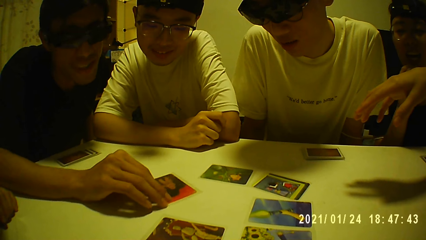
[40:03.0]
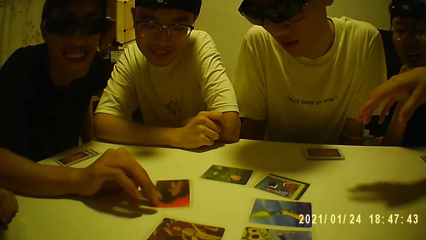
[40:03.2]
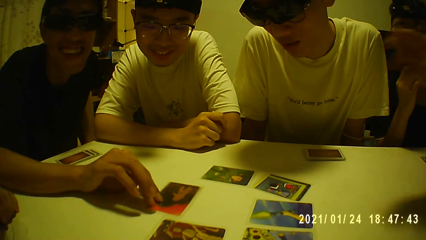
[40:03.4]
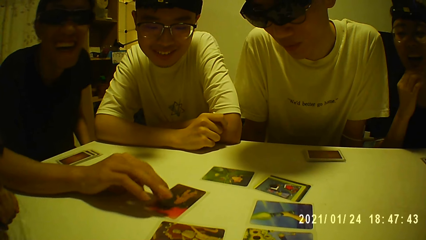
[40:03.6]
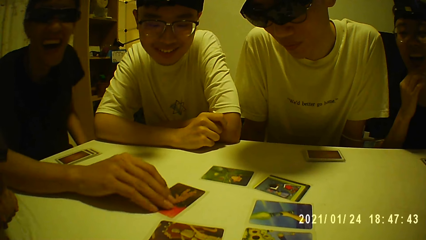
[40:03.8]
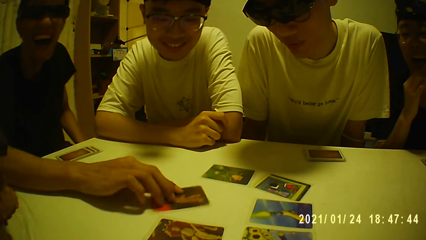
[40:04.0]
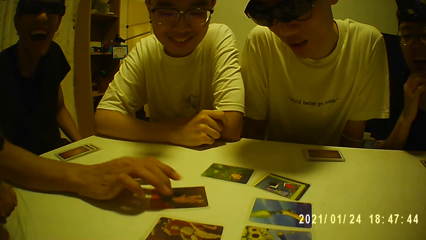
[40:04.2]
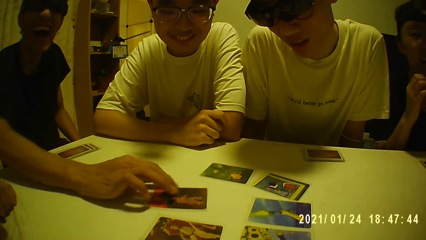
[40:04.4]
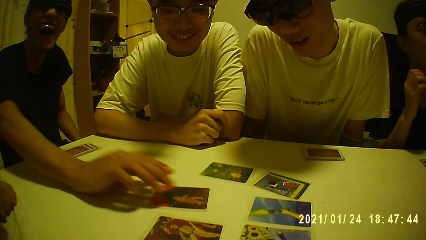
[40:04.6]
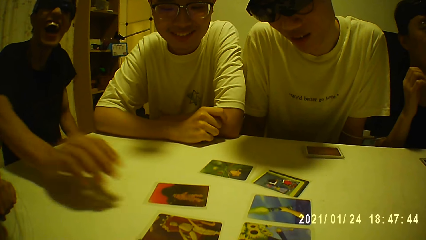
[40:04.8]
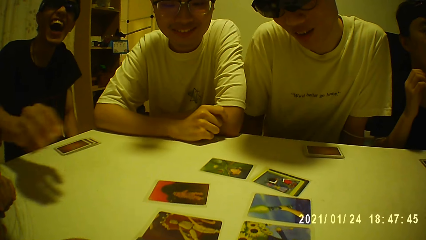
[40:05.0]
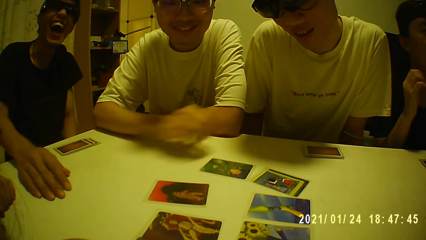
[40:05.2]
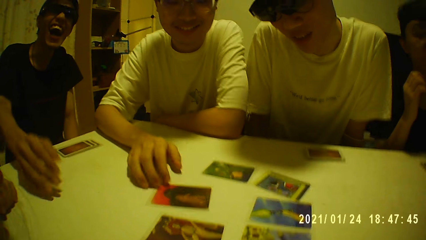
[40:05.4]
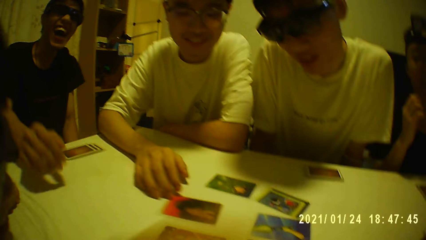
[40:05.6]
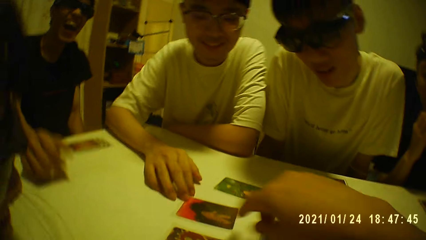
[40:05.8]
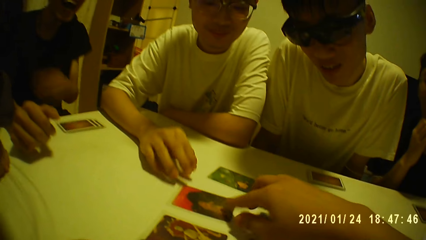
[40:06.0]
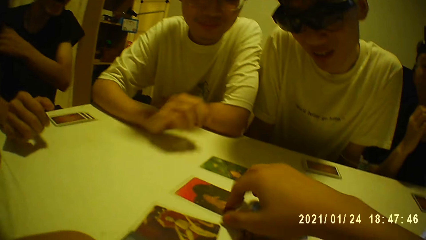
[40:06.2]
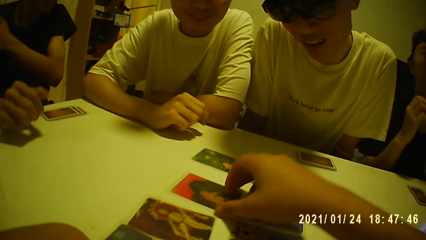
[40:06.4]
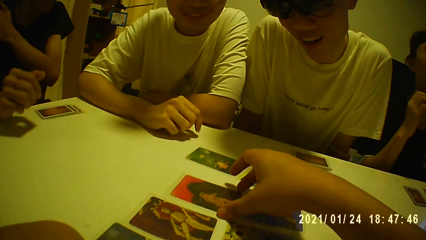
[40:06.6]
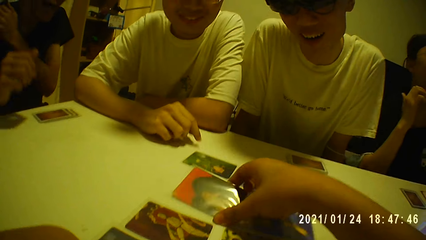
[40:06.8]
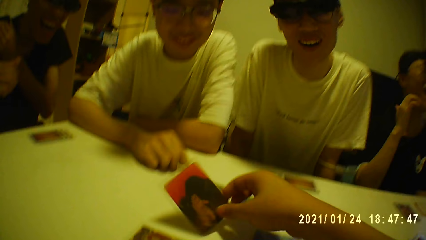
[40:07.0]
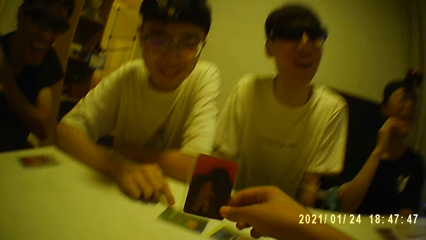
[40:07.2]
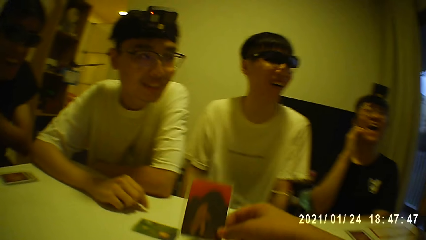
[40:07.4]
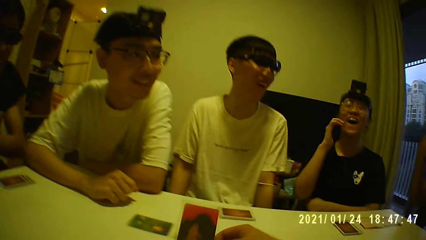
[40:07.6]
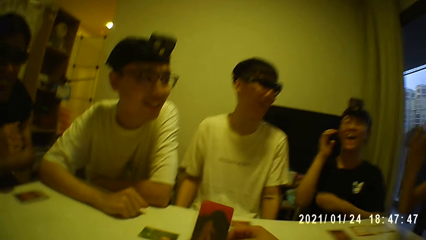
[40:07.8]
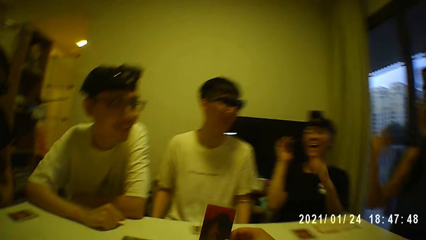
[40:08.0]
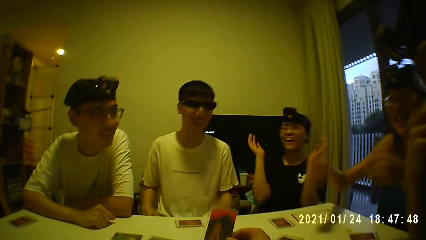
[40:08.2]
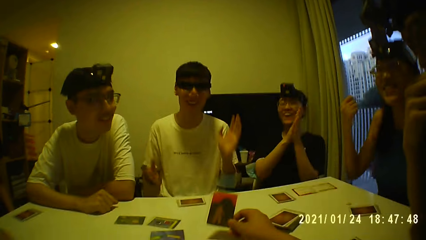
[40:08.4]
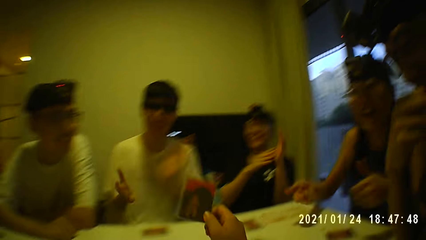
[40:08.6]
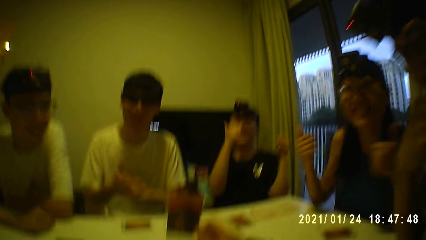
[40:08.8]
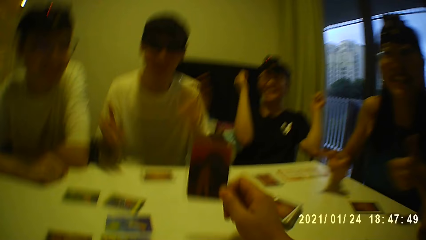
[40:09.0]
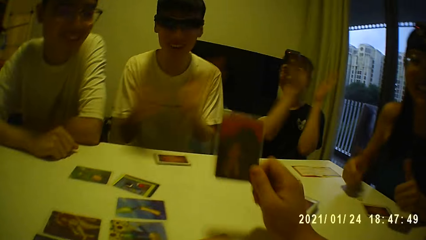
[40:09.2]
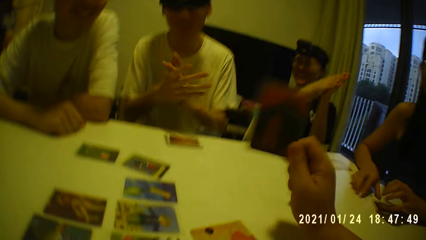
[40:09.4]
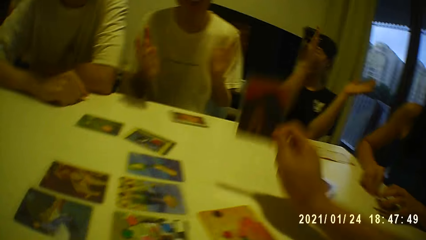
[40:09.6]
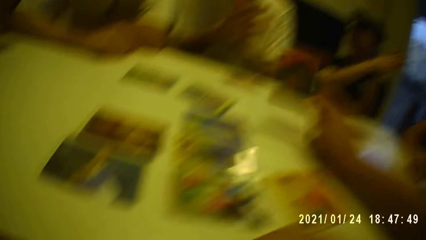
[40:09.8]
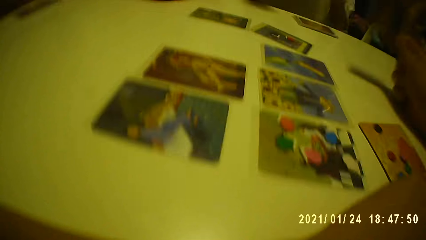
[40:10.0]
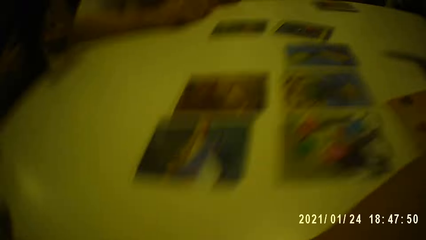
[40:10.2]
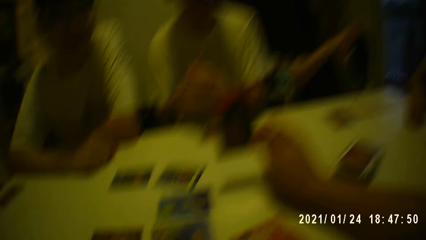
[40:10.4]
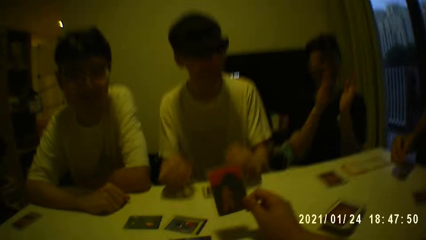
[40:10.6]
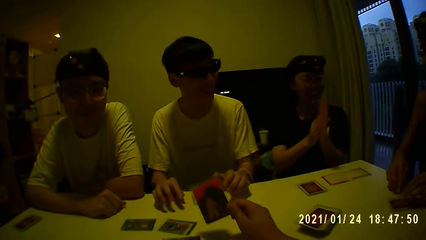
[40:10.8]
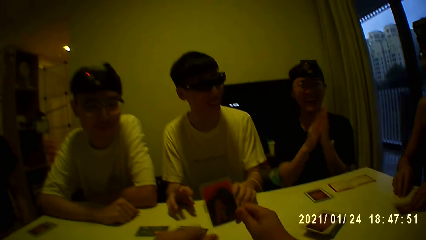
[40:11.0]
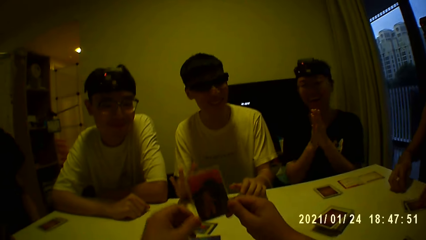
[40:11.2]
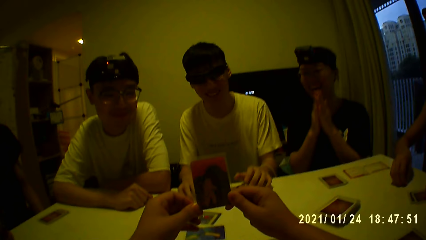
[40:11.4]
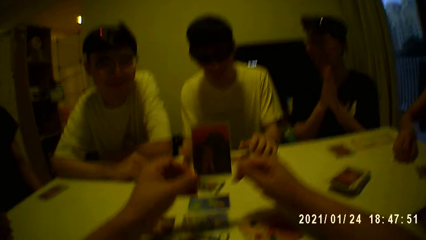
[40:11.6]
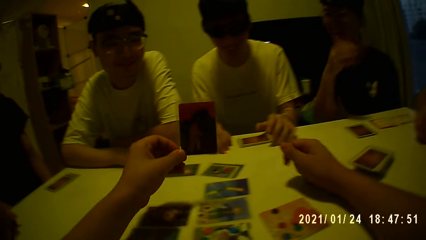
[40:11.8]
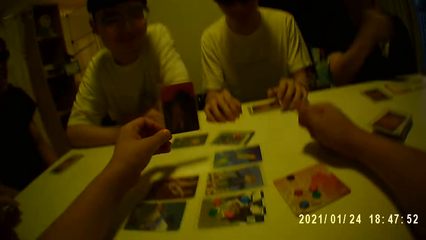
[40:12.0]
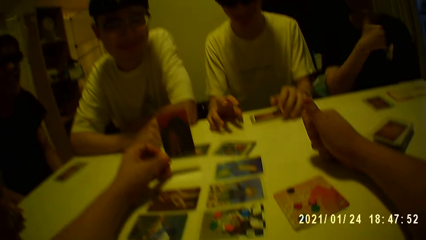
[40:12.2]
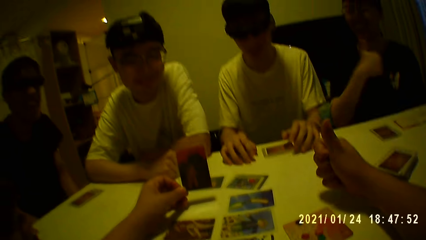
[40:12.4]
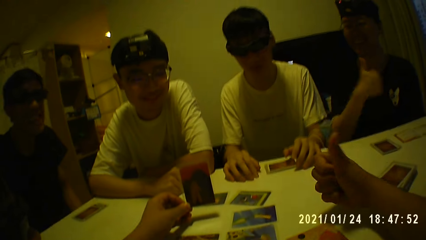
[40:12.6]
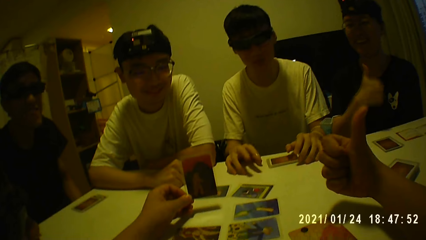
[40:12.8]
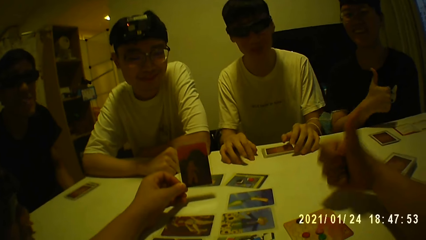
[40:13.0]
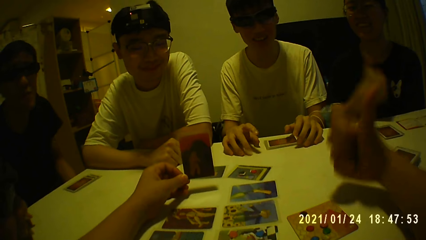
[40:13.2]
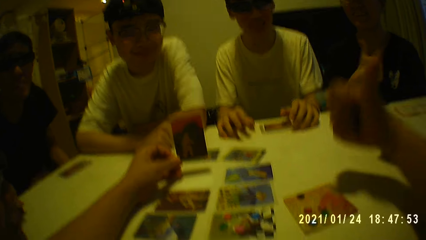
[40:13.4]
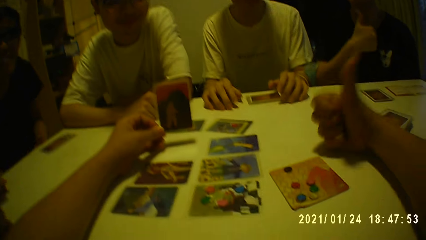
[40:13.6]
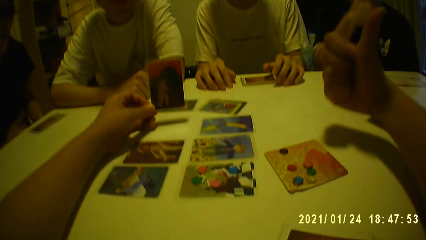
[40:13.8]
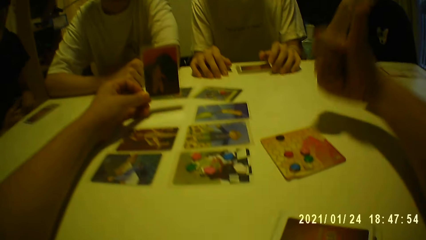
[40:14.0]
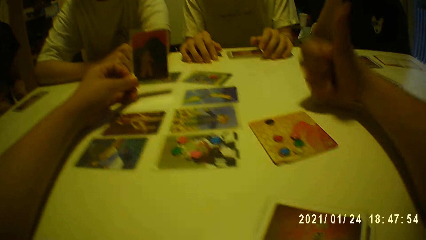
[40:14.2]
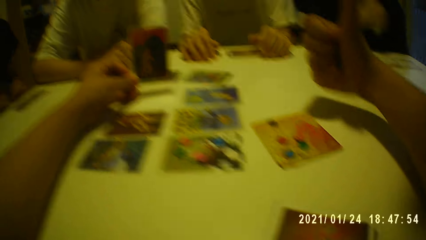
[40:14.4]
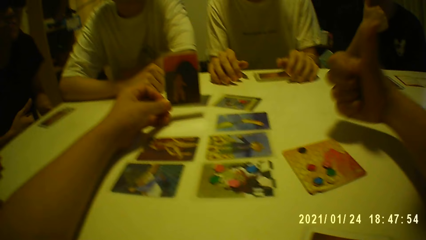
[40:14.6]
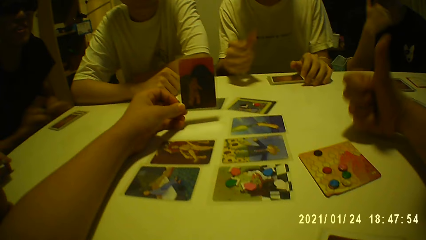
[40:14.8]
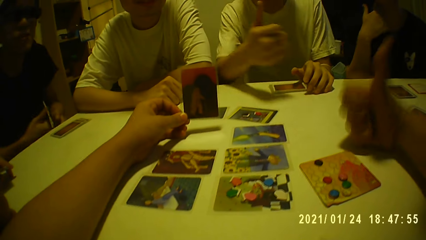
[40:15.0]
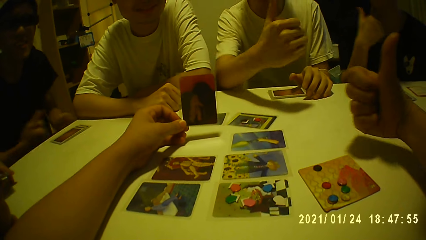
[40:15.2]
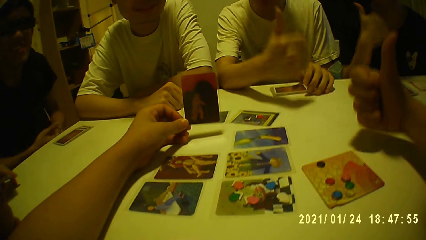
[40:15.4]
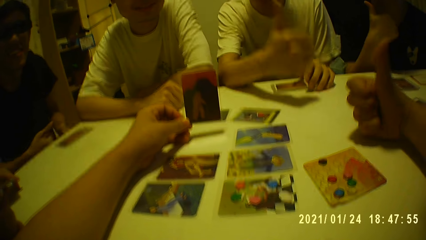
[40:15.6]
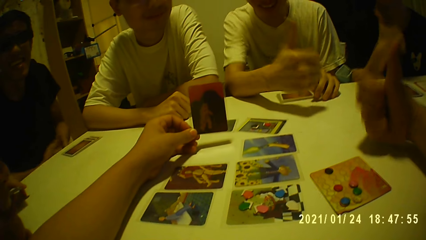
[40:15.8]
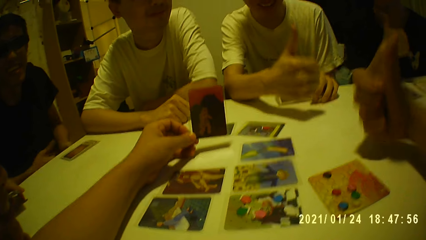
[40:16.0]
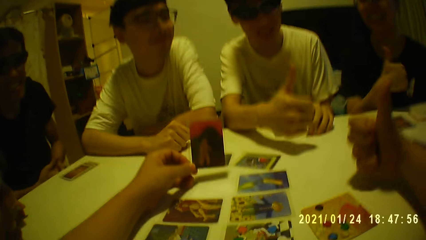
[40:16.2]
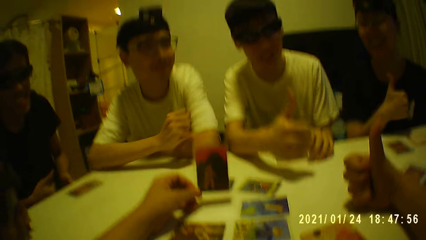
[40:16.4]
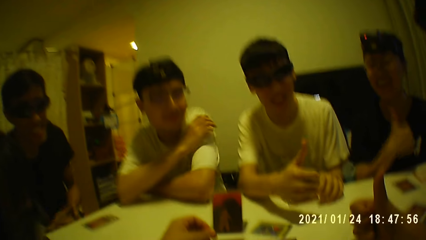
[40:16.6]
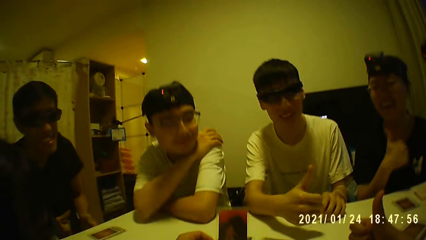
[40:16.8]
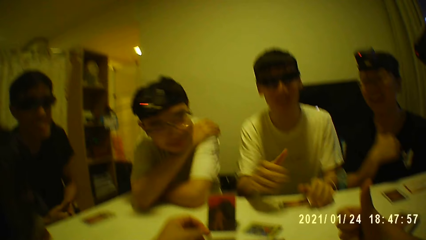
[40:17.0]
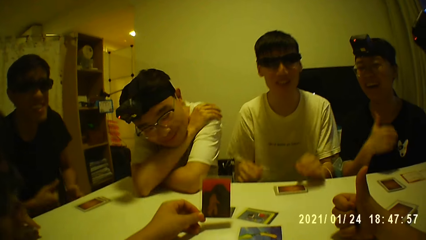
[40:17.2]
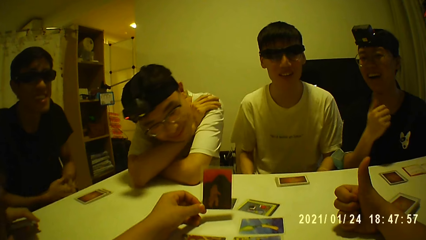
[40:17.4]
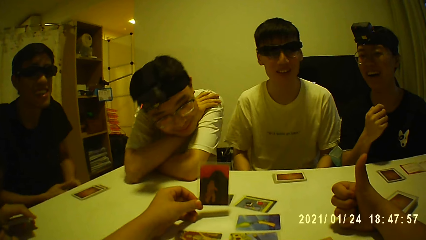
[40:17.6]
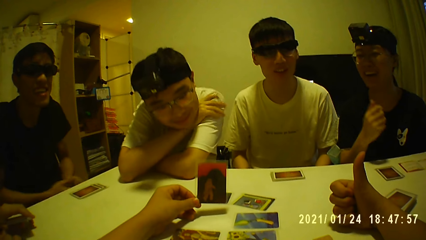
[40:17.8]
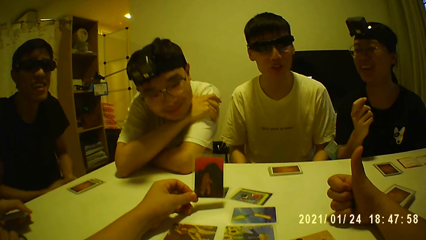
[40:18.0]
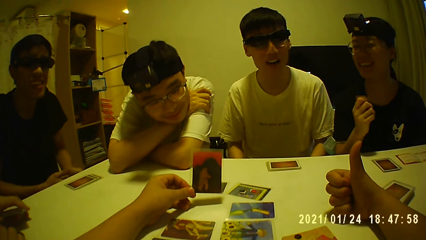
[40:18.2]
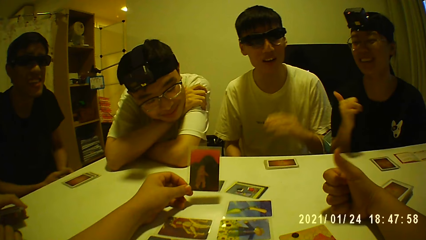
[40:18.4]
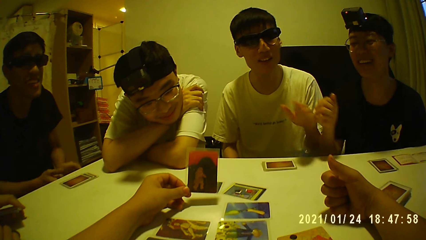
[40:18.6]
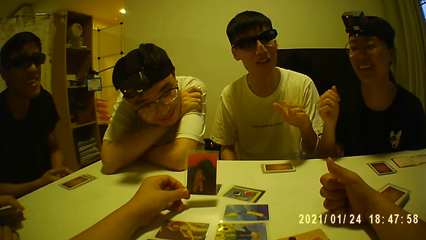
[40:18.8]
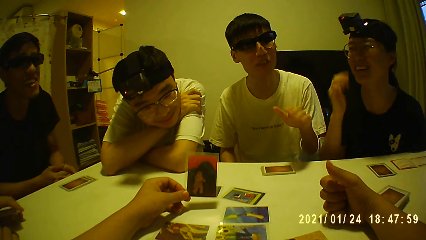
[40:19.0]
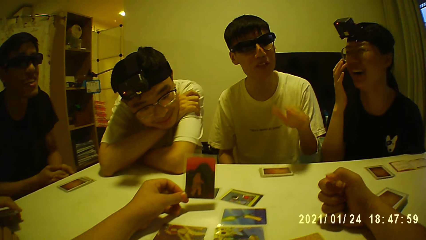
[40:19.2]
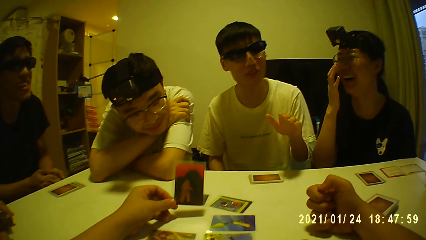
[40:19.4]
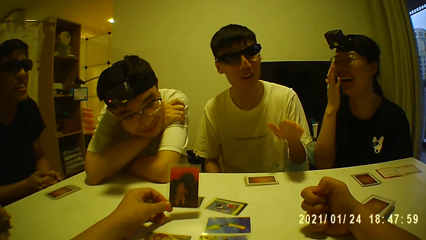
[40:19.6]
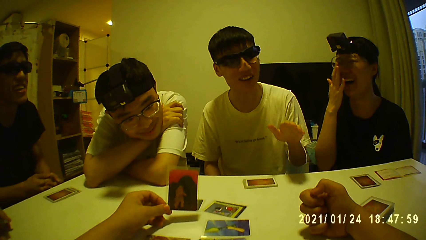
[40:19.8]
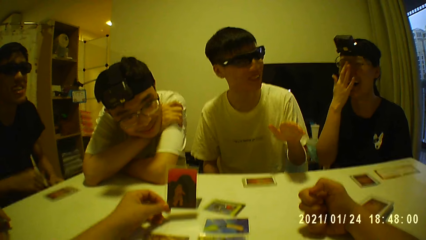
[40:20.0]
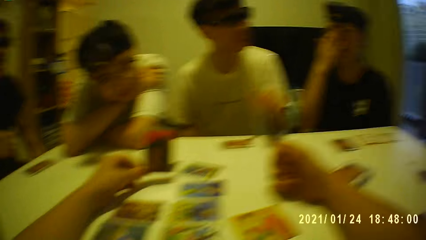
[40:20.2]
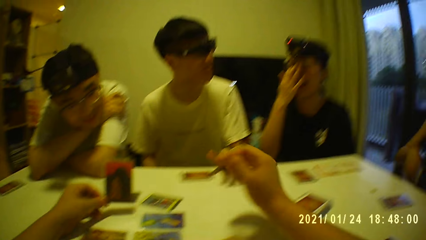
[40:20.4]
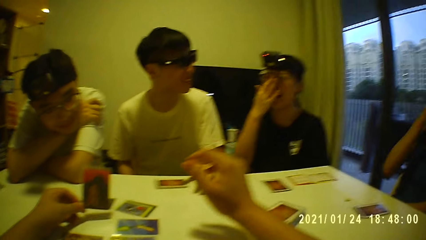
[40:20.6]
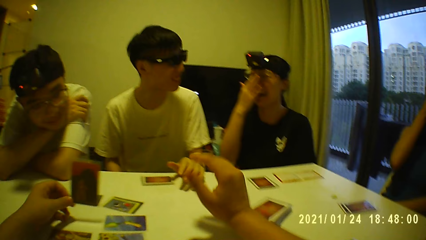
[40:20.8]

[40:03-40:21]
A man removes the hand from the card. Another man moves the card on the table with his right hand. The other man holds the card on the table. The camera wearer picks the card from the table with his right hand. He holds the card on the hand. A woman claps both hands together. A third man claps both hands together. Another woman moves the token on the table with her right hand and places her left hand on the cards on the table. The third man places both hands on the table. A fourth man claps both hands together. The camera wearer passes the card from his right hand to his left hand. He holds the card on the hand. The third man taps his right hand on the table. The first woman interacts with the camera wearer. The camera wearer hits his right hand on the table. The third man interacts with the camera wearer. The camera wearer holds the card on the hand. The first woman touches her face with her right hand.
